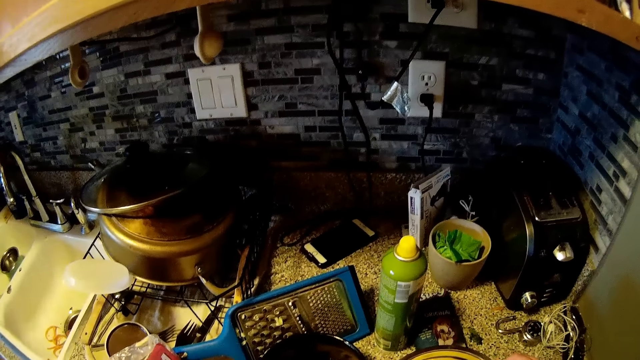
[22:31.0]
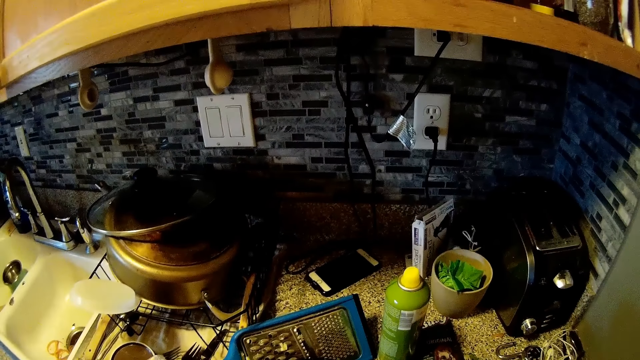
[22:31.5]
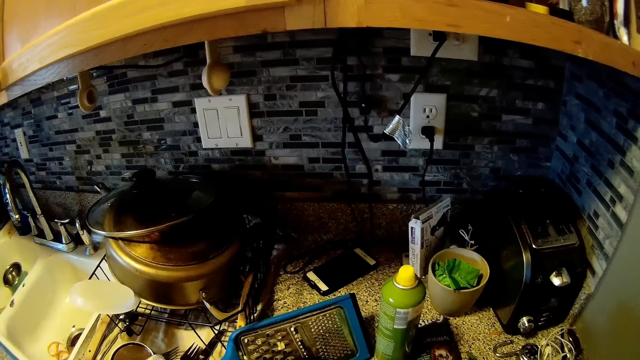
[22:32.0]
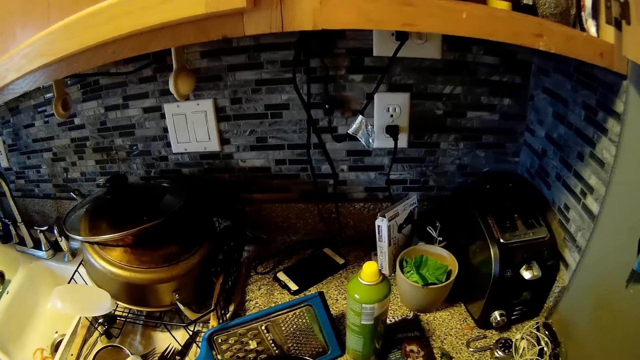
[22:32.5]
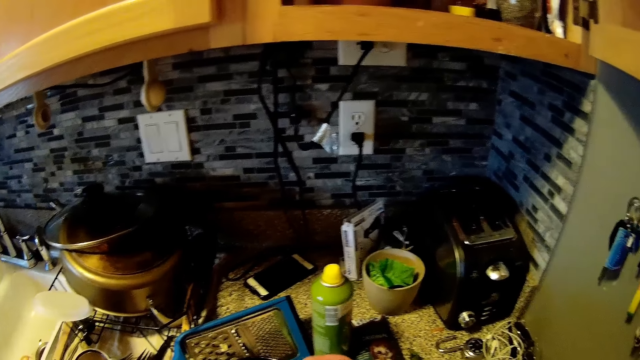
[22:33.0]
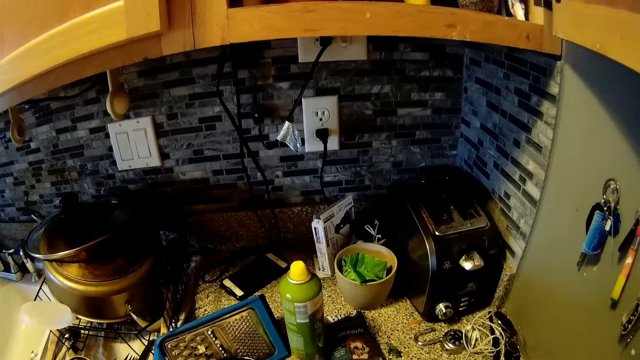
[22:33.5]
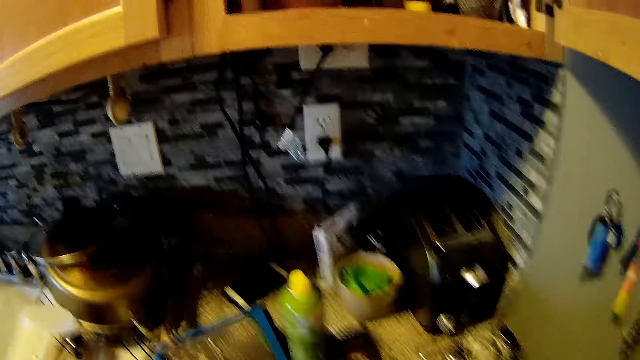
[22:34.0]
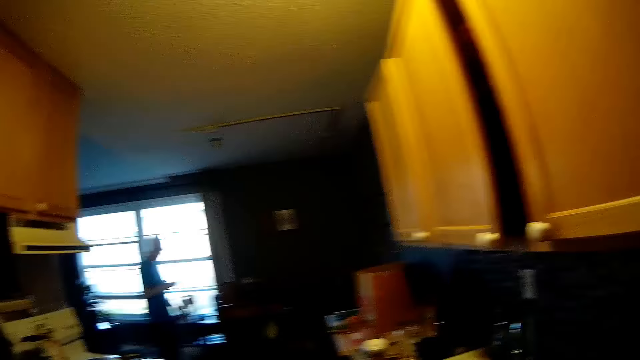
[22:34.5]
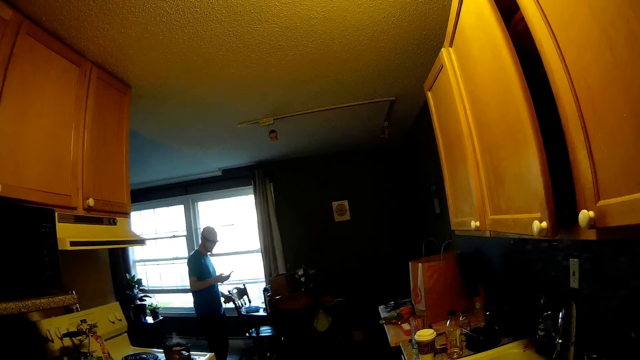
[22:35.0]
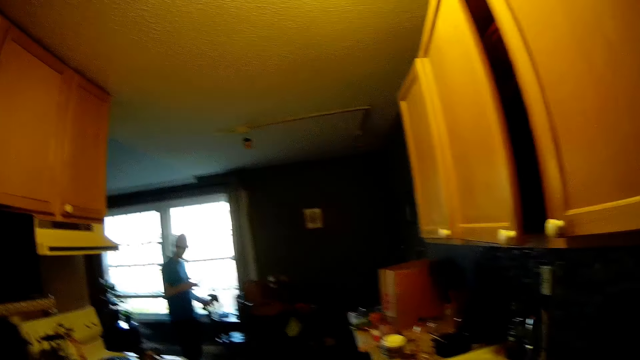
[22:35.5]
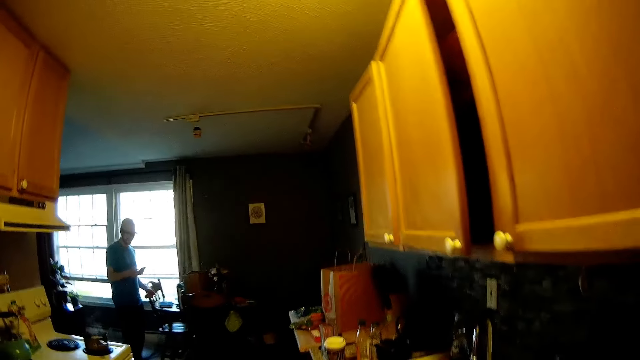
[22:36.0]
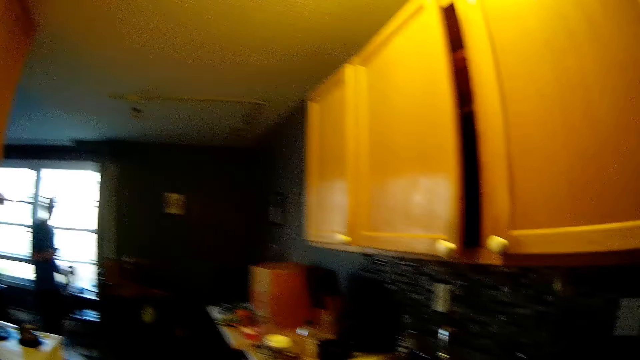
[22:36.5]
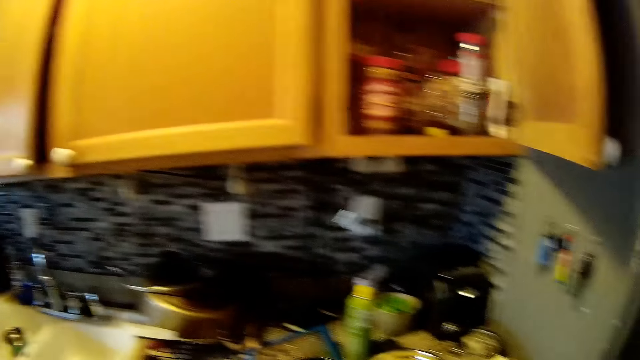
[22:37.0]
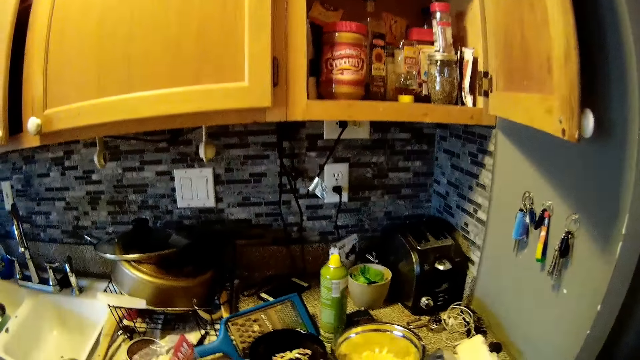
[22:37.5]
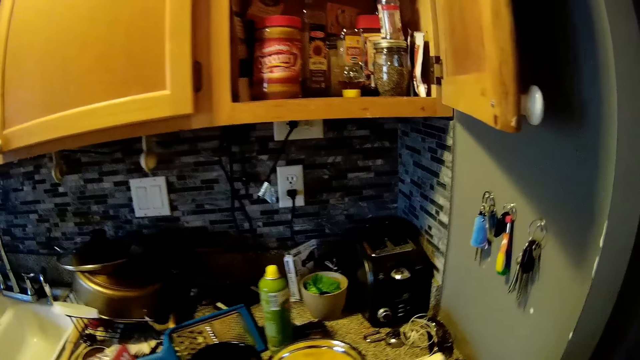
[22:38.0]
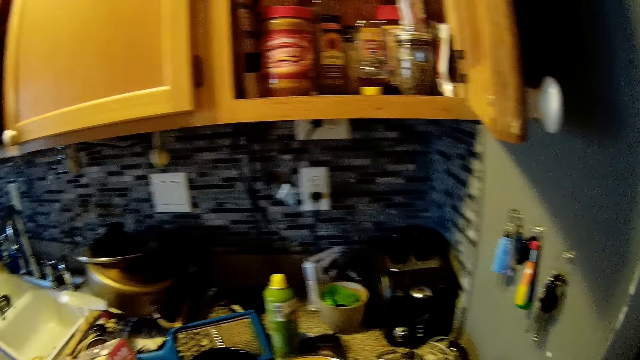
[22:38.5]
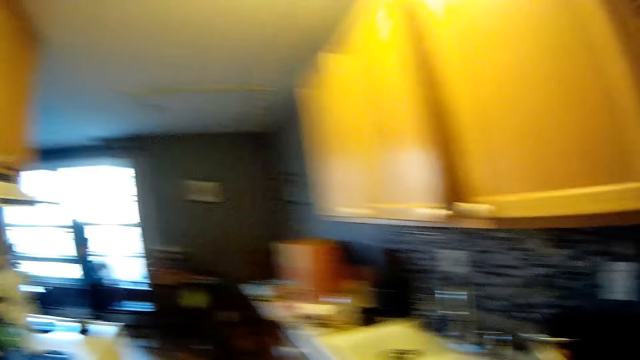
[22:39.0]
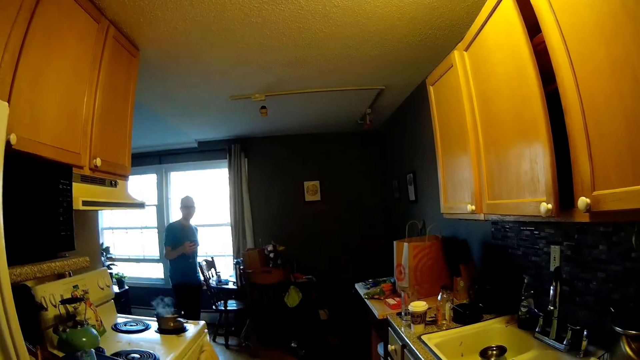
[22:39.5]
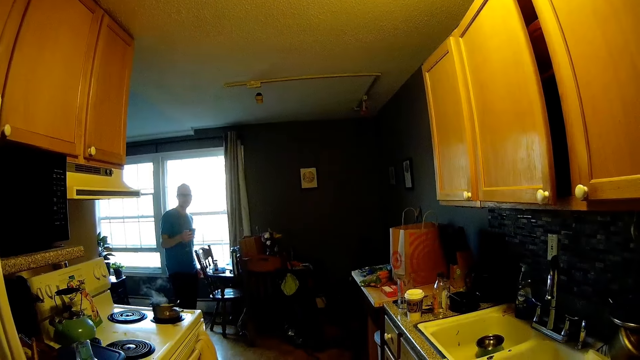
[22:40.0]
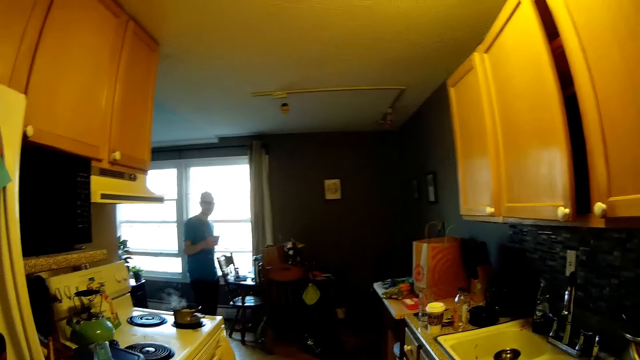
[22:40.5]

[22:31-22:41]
A man holds the phone in his right hand. The camera wearer uses their phone. They look around.

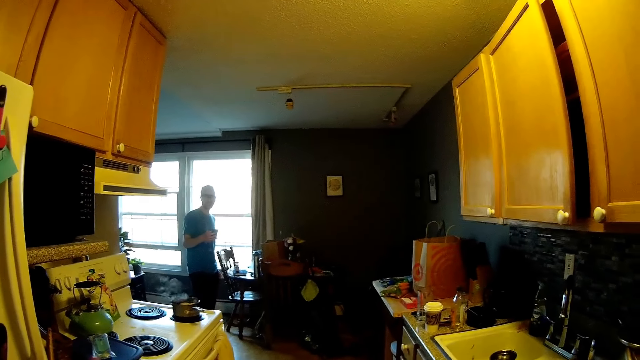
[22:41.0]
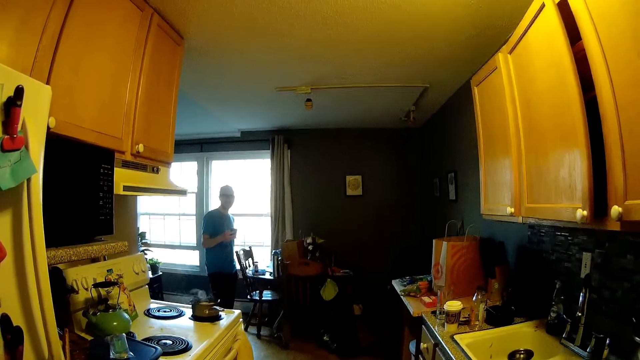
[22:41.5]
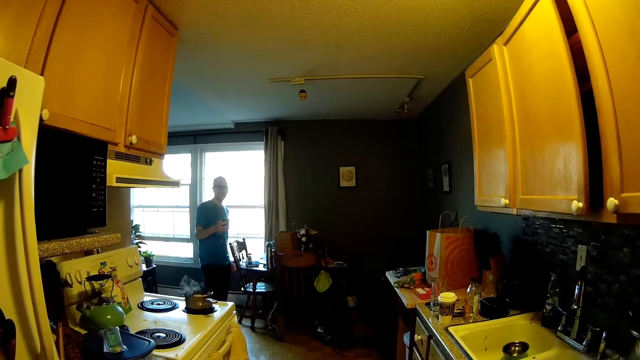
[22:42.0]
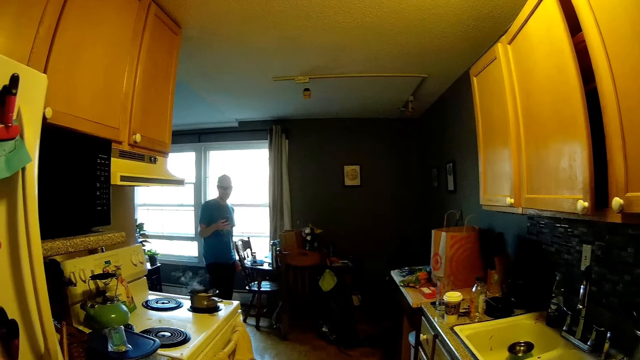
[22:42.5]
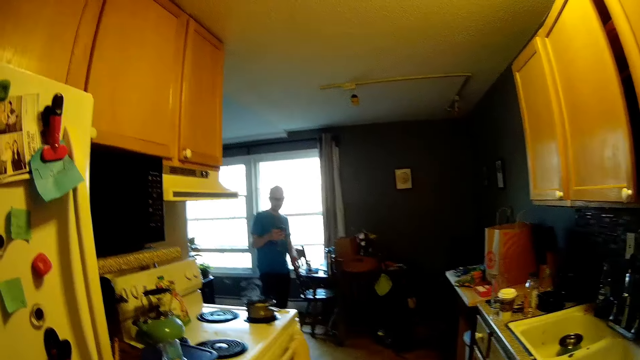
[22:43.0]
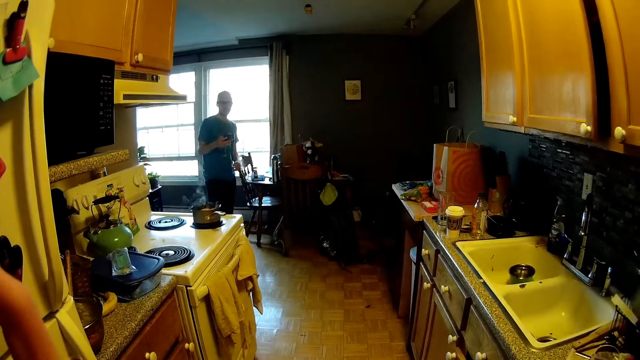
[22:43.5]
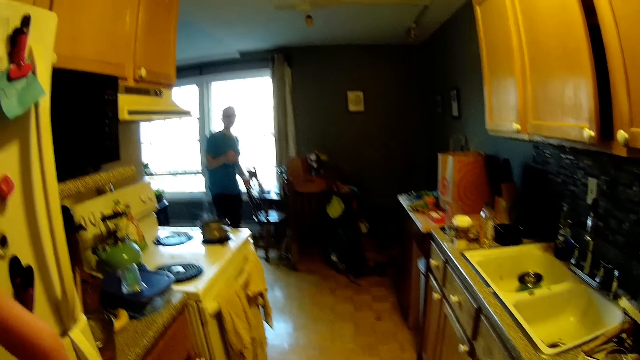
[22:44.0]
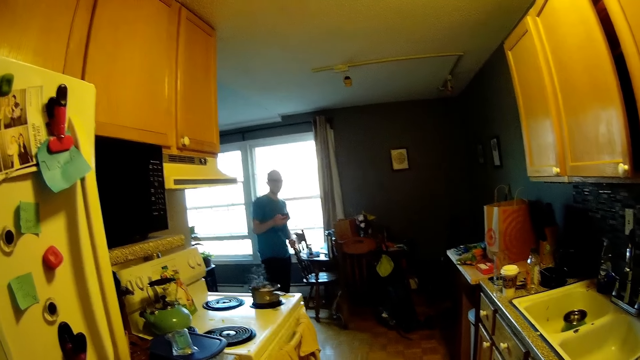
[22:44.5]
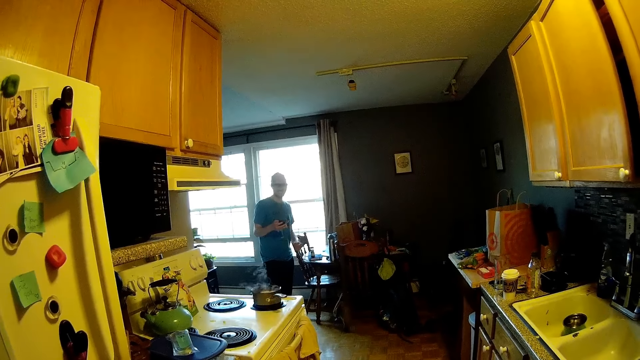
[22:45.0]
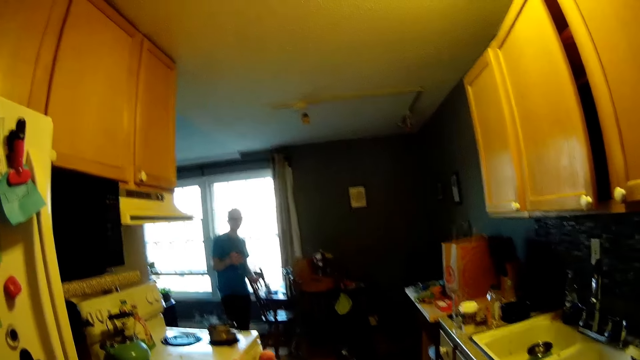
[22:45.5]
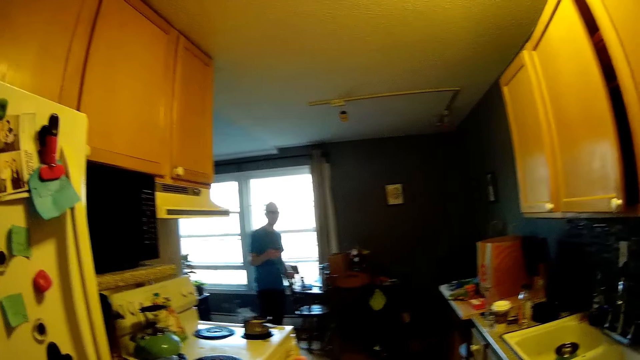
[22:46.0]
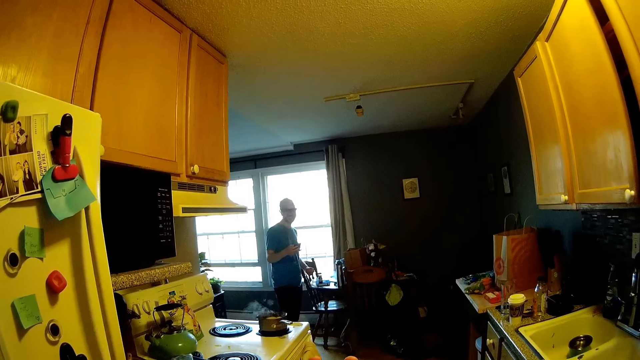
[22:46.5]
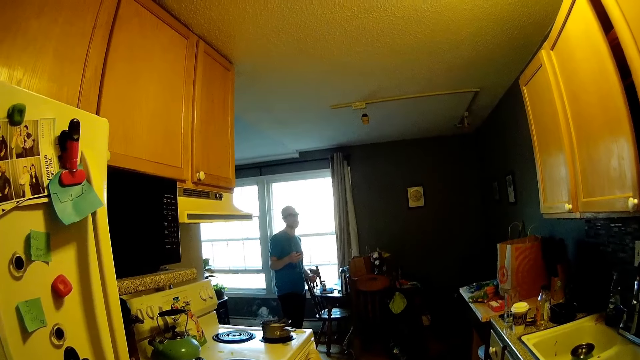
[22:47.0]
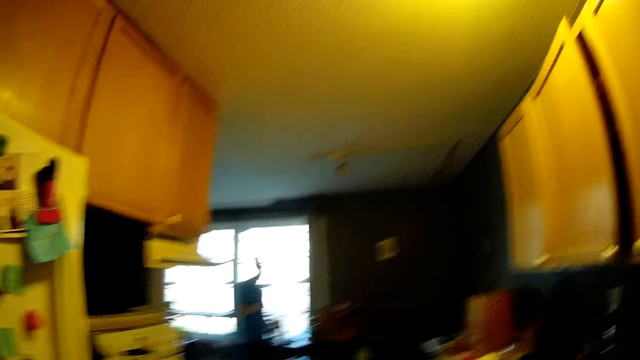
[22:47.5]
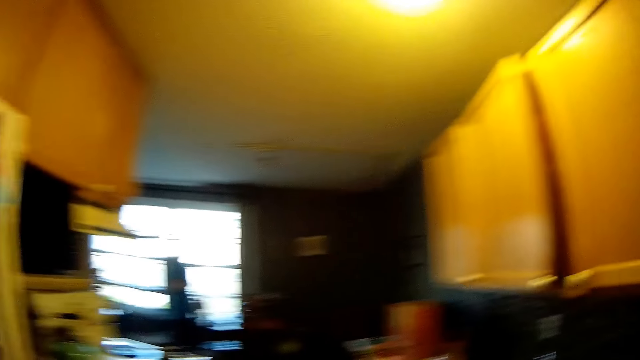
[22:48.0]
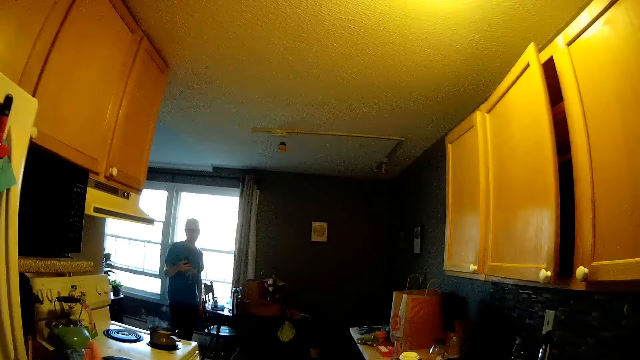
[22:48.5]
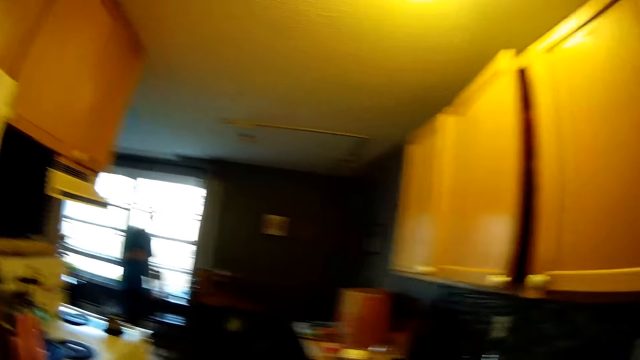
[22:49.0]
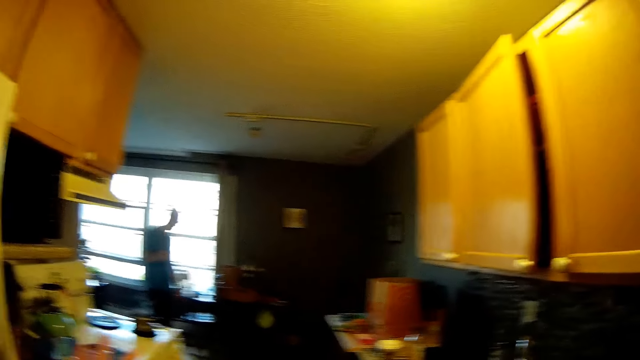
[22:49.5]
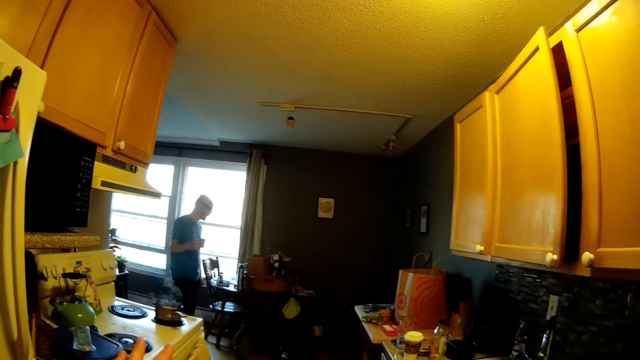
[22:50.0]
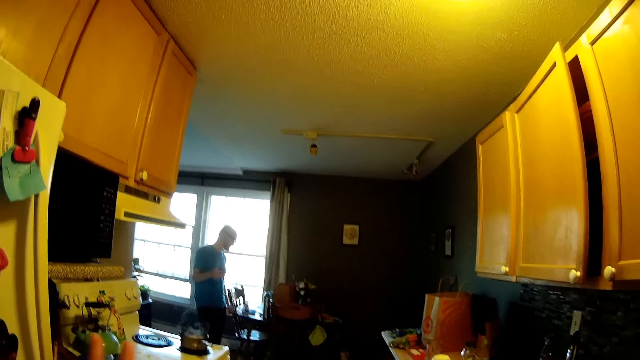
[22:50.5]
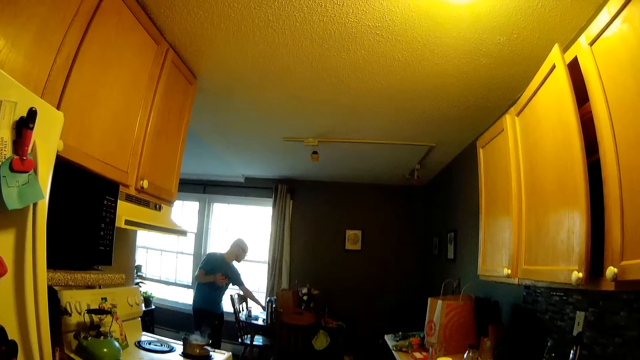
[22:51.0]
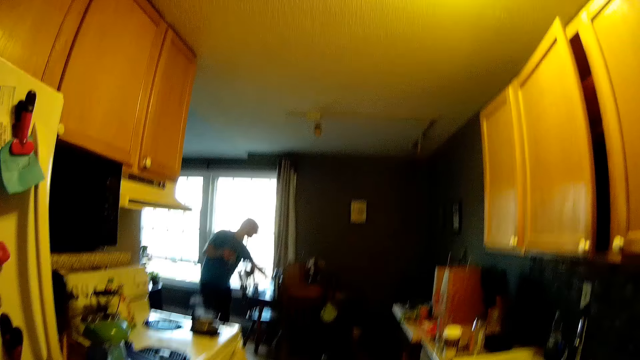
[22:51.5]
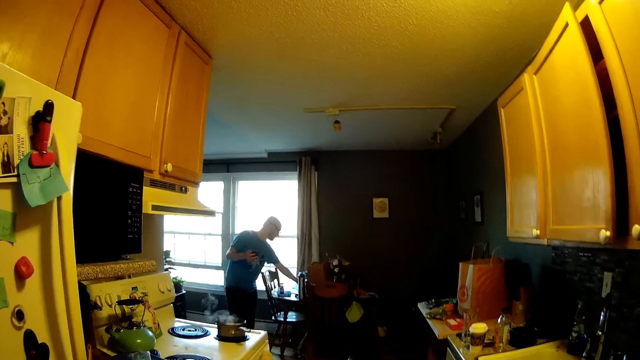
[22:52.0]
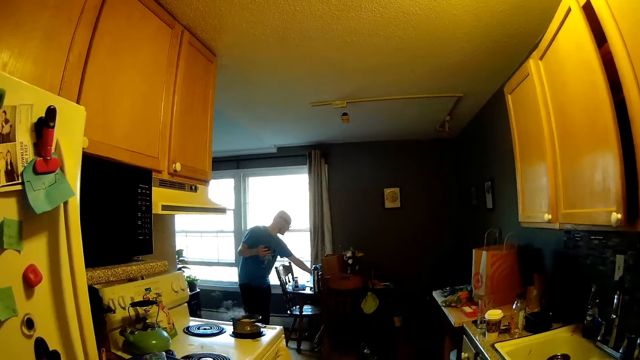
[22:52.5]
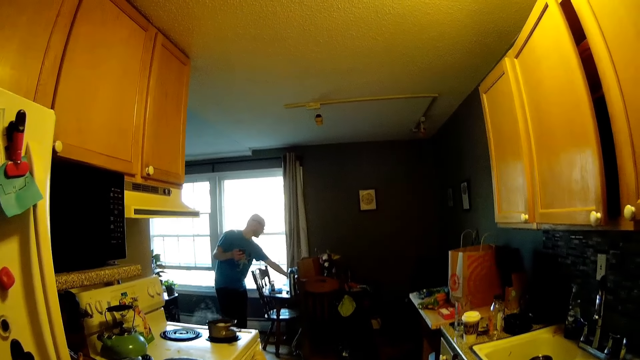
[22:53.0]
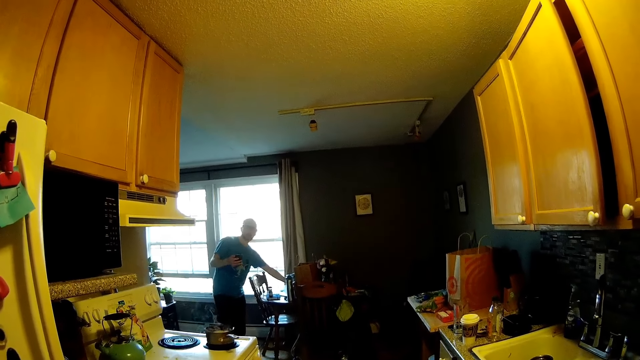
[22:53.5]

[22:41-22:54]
The camera wearer raises a hand. A man talks to the camera wearer. The man moves a hand.
